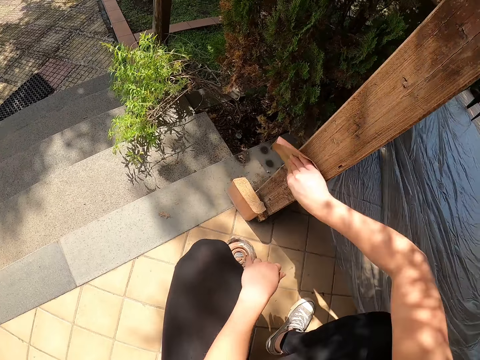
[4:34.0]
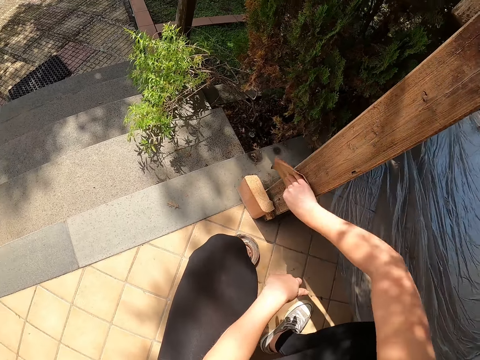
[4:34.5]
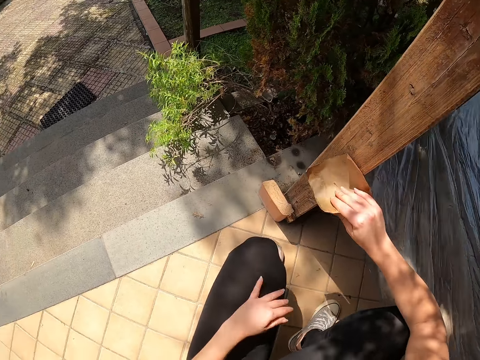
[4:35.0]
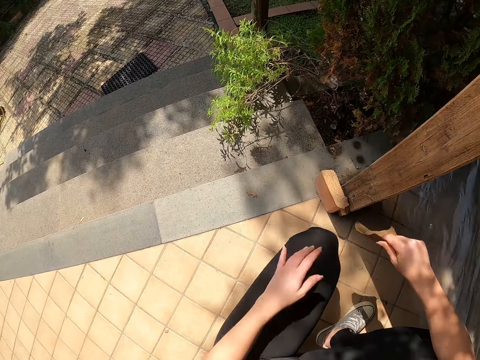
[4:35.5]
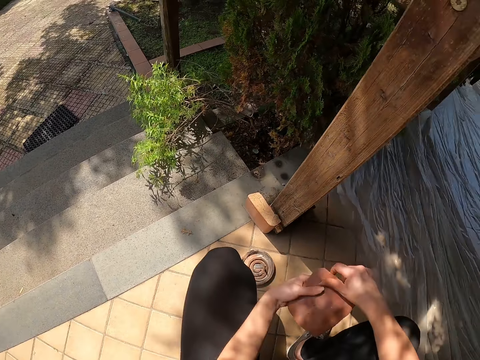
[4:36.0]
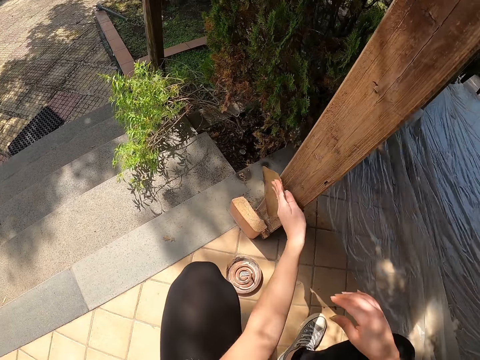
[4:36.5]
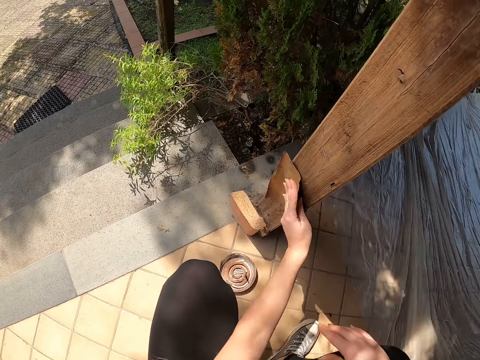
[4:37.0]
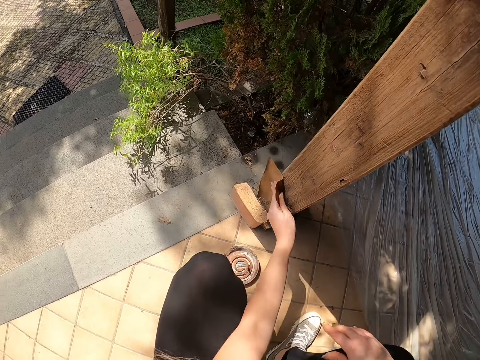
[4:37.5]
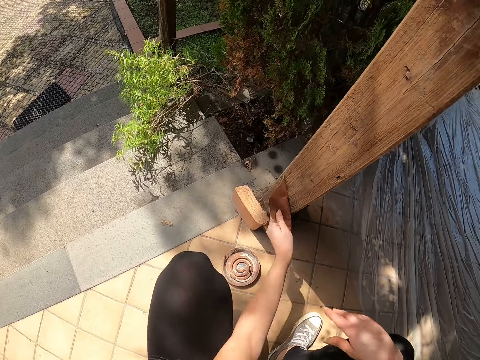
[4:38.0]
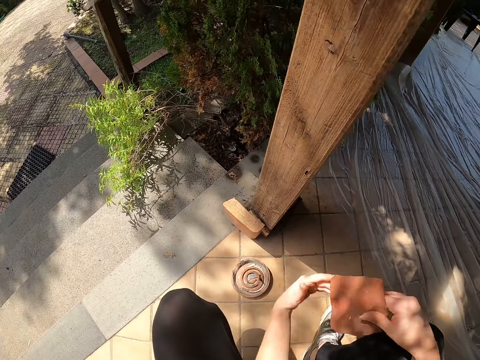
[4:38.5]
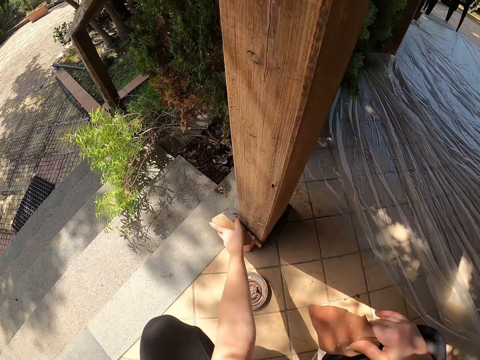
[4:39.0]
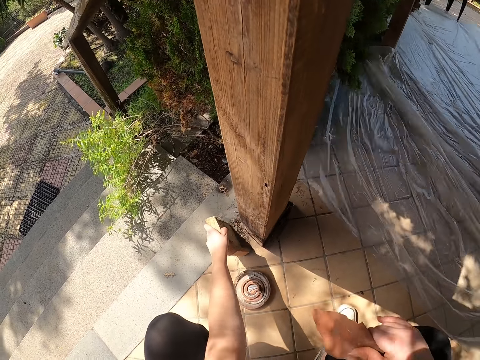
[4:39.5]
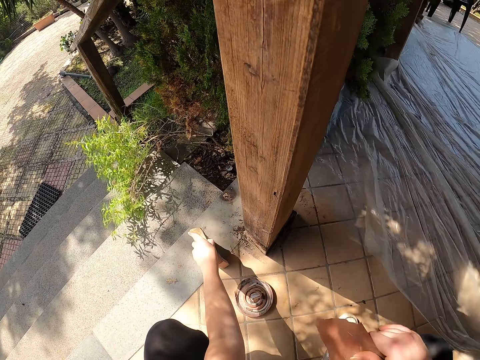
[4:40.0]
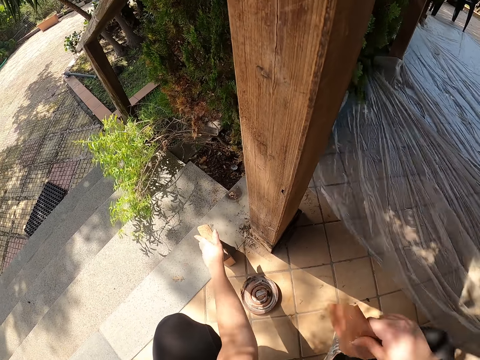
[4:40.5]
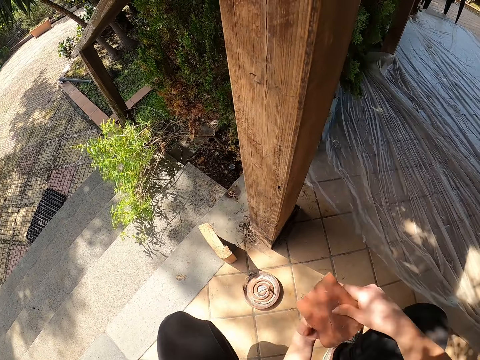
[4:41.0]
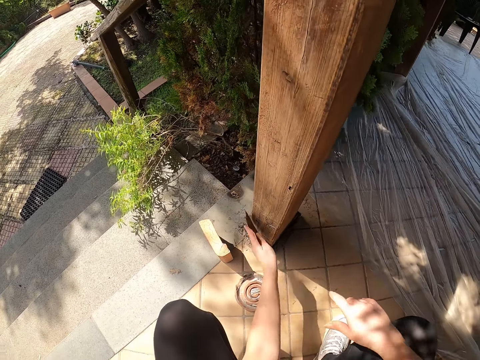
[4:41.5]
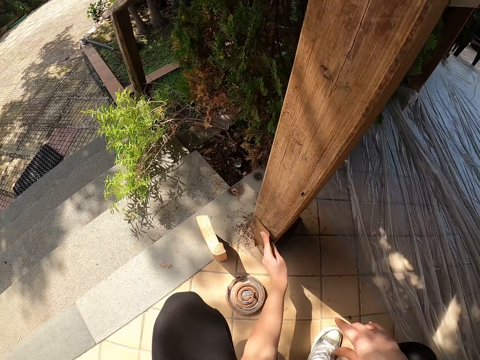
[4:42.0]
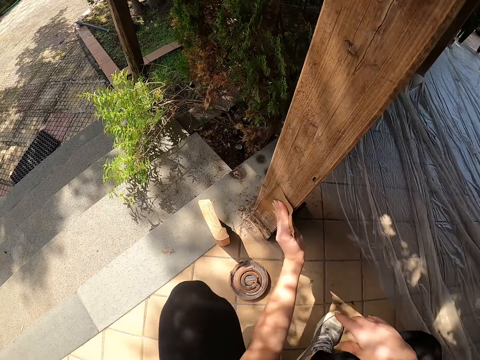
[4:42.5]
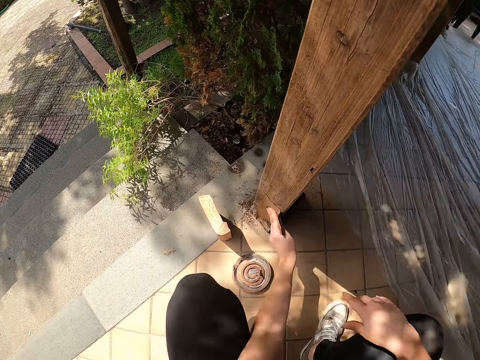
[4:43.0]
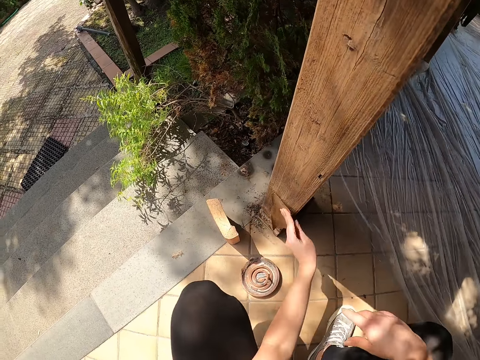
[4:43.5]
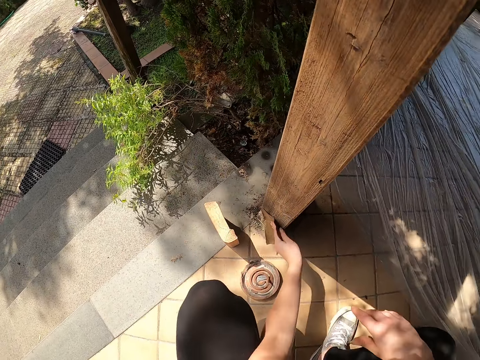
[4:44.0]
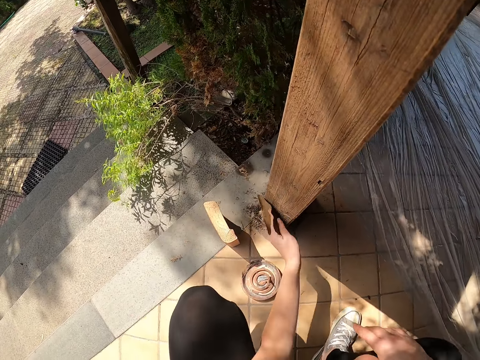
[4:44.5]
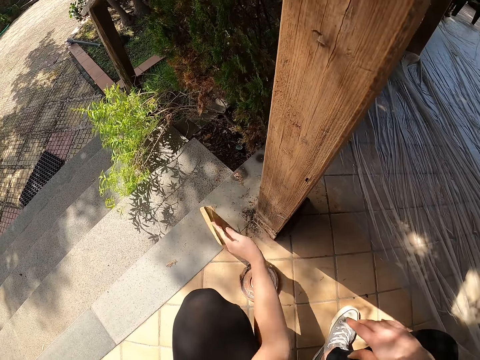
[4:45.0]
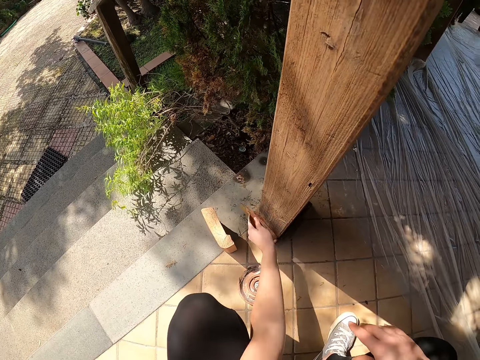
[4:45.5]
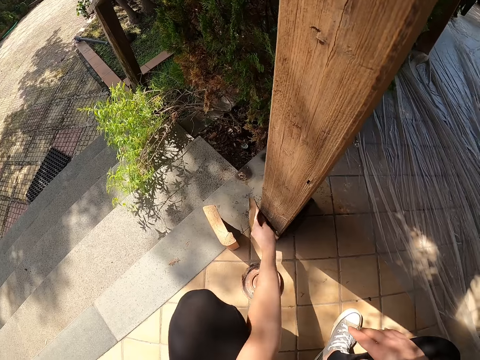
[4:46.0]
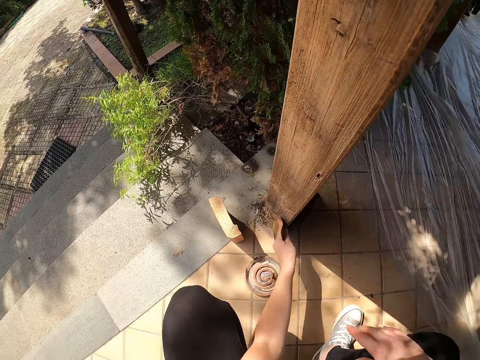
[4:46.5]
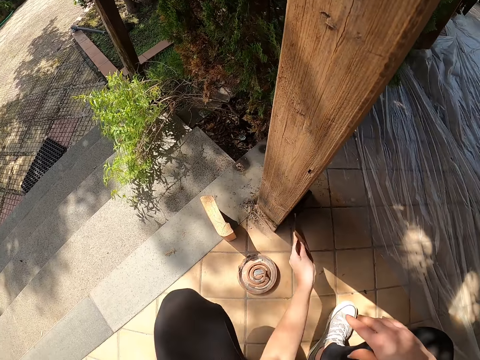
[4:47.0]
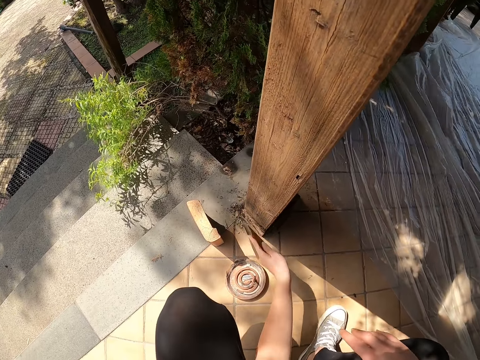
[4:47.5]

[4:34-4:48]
The camera wearer holds the sandpaper with her left hand. She sands the baluster. She holds the sandpaper with her right hand. She moves a rock or wooden object from the baluster on the floor. She holds the sandpaper with her left hand. She continues cleaning the wooden member with sandpaper. She lifts the sandpaper.

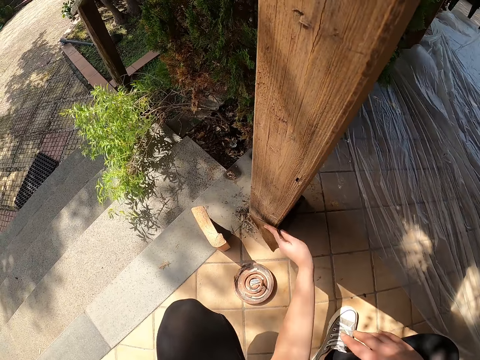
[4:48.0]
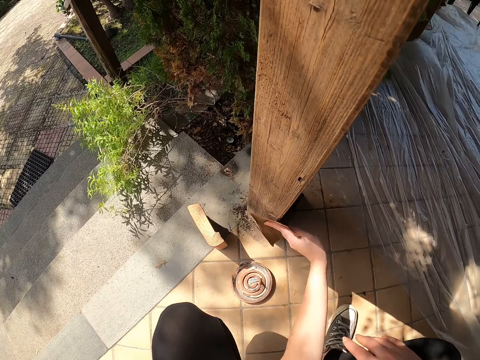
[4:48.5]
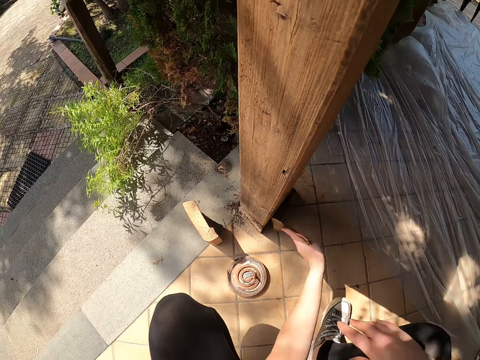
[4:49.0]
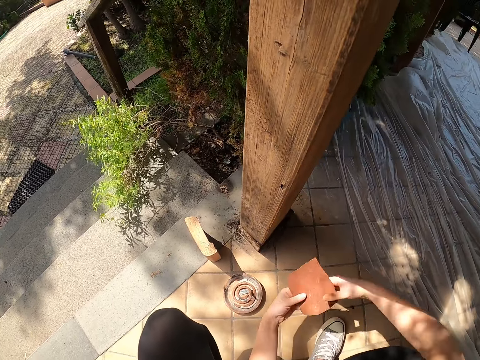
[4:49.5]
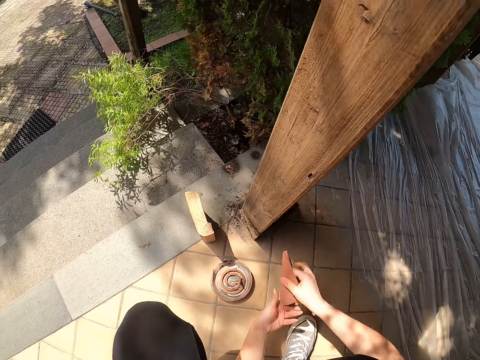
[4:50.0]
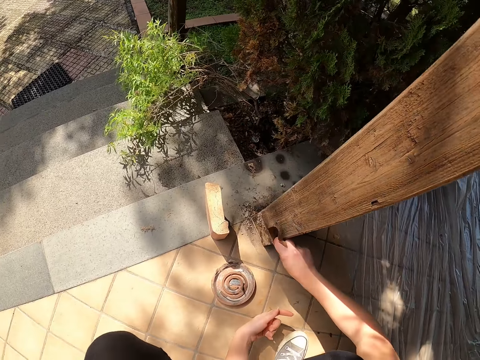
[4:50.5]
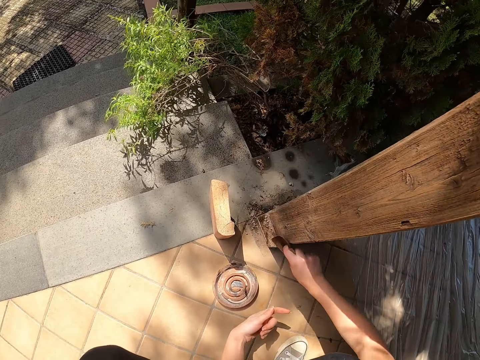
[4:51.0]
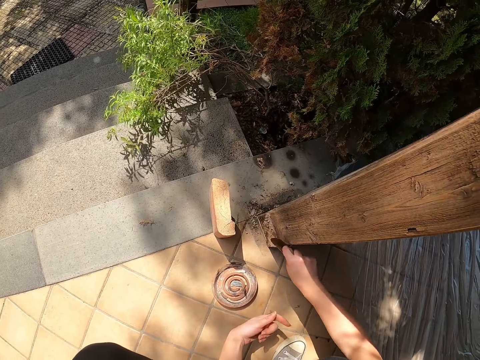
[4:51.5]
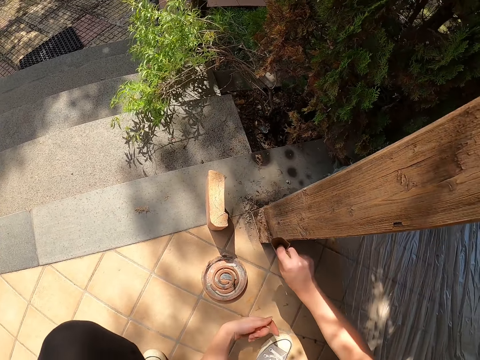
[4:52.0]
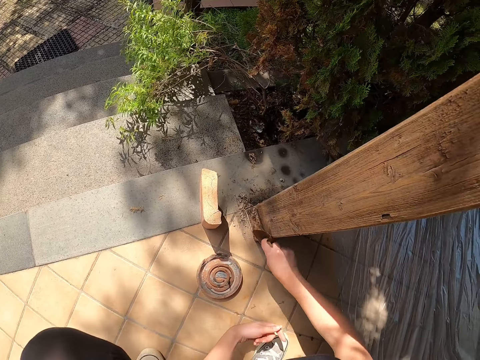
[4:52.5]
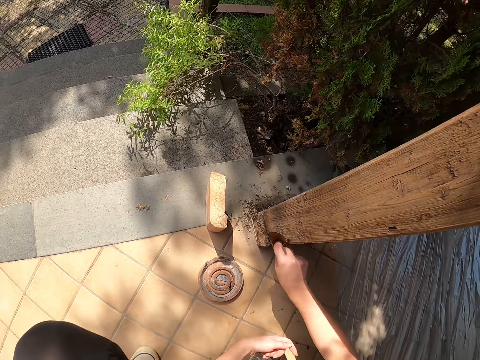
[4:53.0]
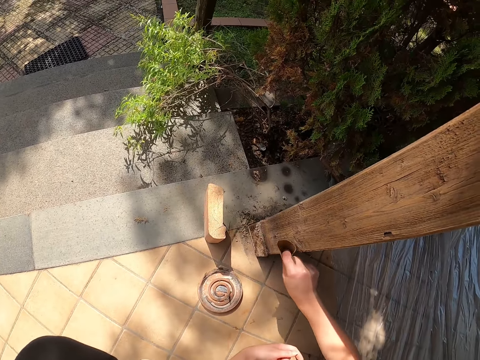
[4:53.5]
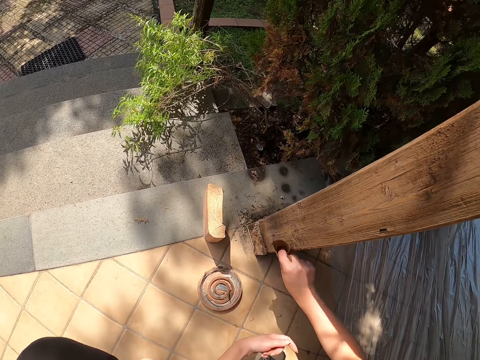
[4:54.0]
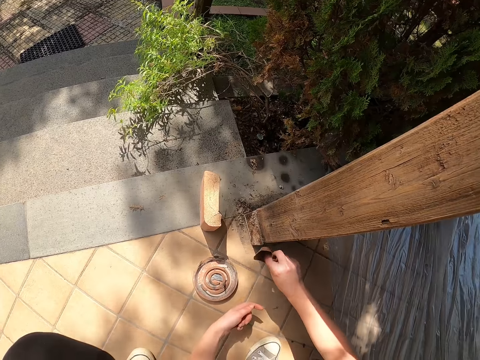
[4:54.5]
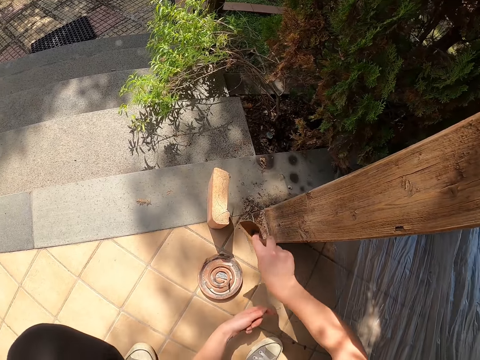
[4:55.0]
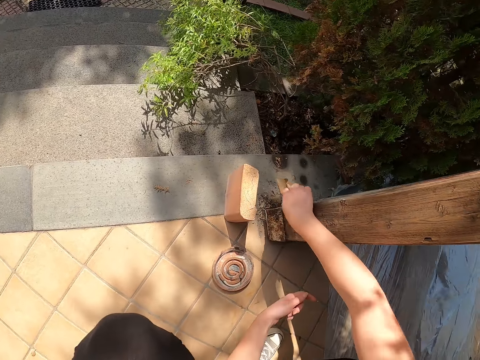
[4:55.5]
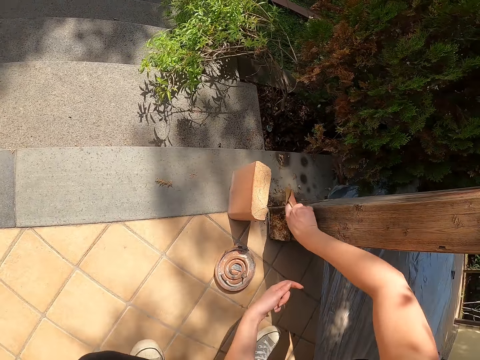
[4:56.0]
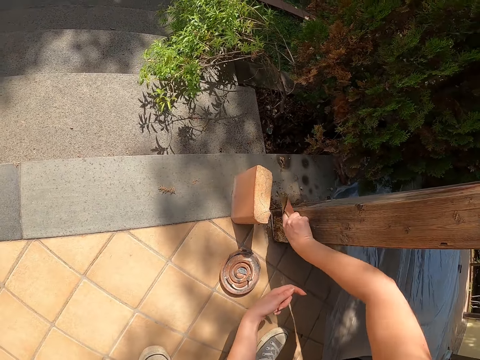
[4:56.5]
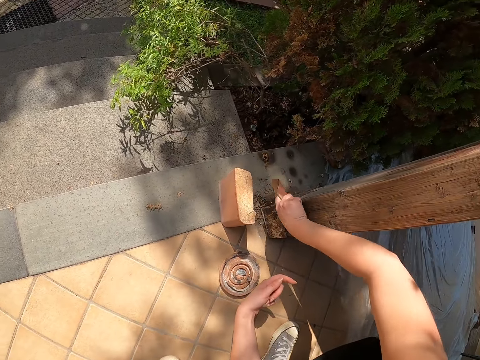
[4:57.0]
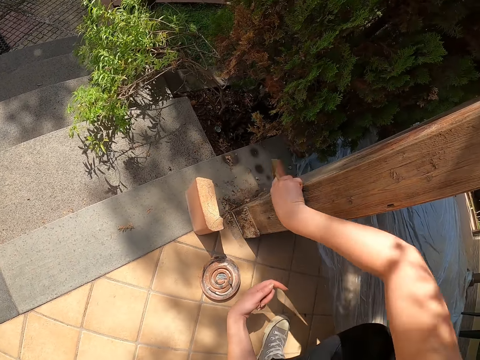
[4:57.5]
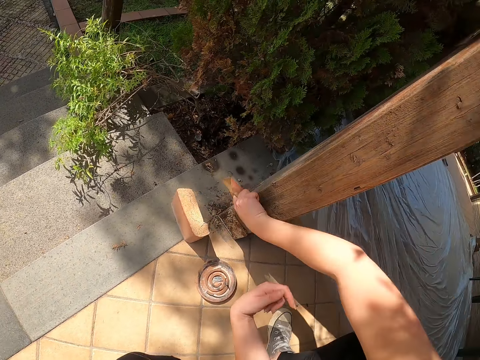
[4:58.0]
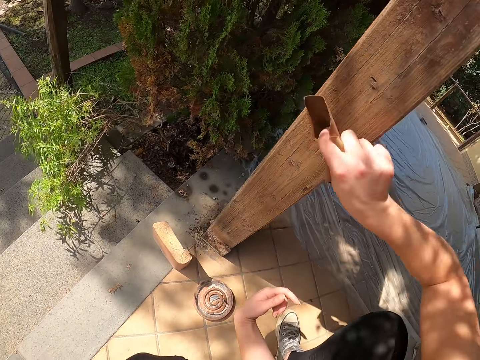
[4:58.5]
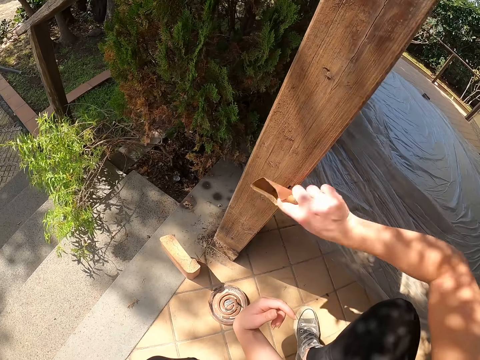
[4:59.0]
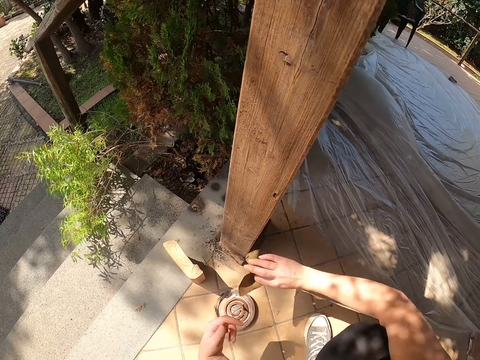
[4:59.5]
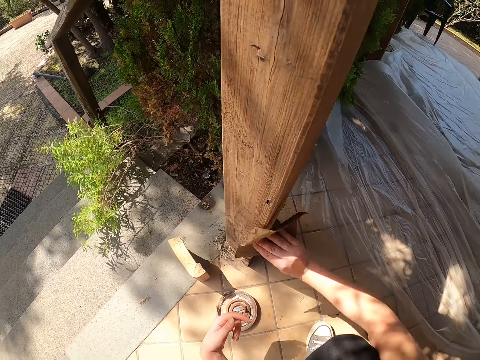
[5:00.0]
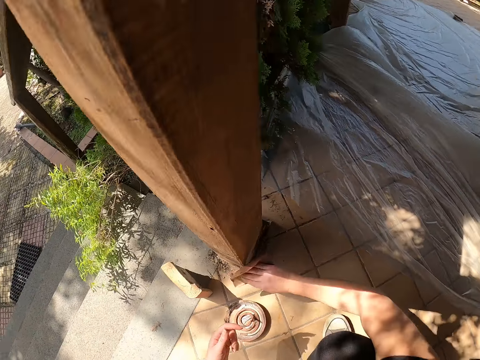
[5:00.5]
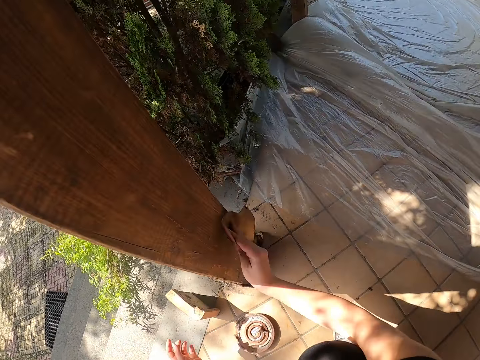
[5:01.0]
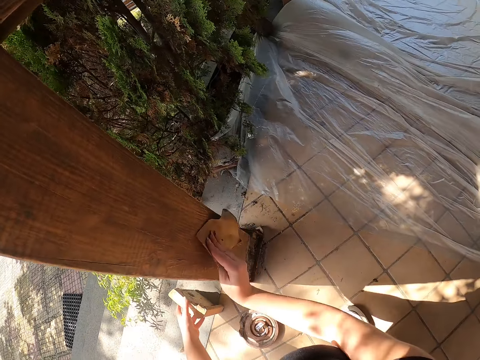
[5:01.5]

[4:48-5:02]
The camera wearer holds the sandpaper with both hands. They hold the sandpaper with the other hand. They smoothen the wood.
